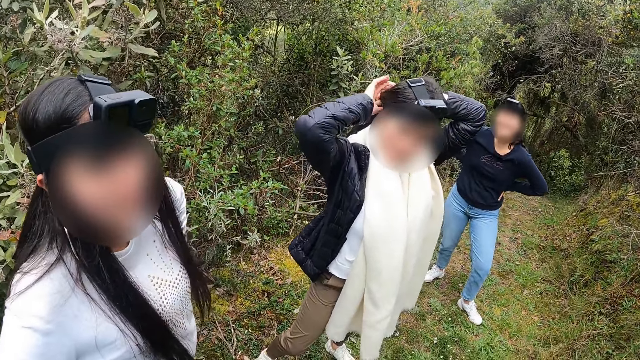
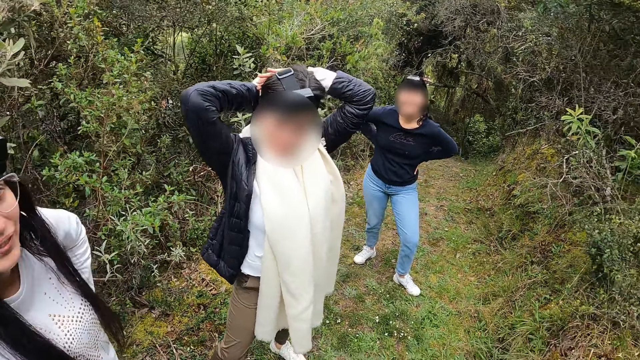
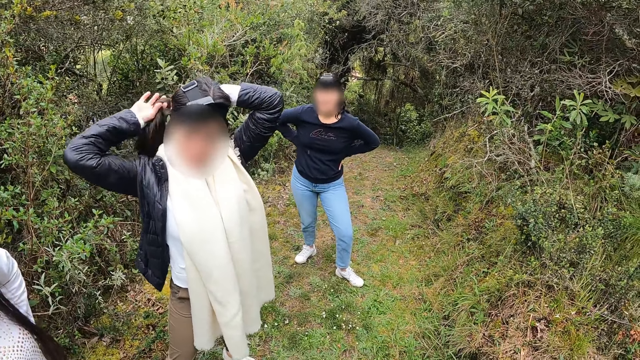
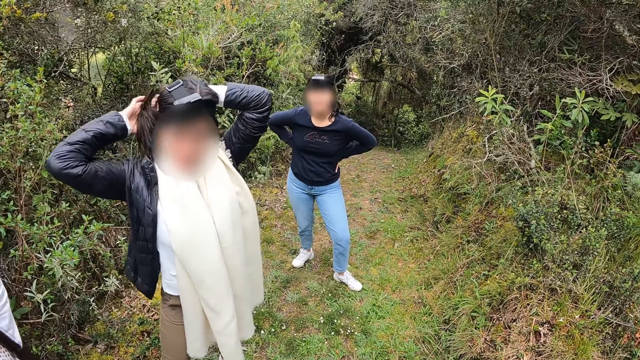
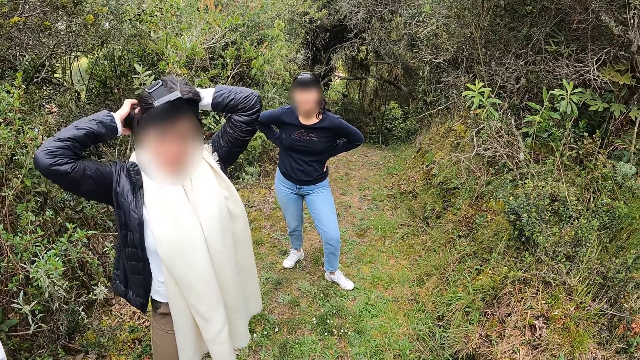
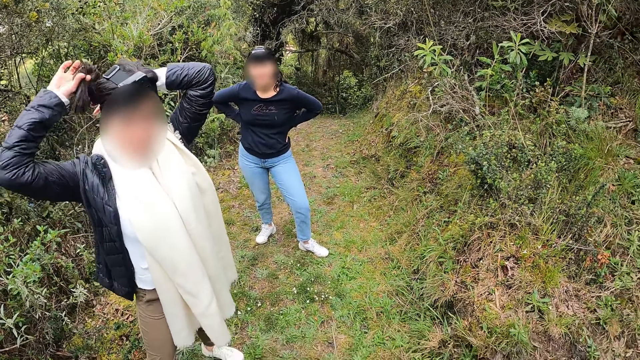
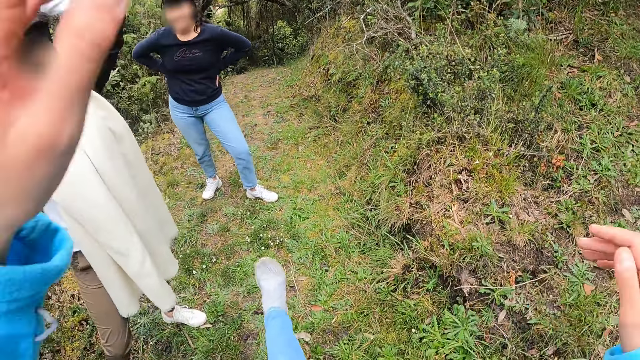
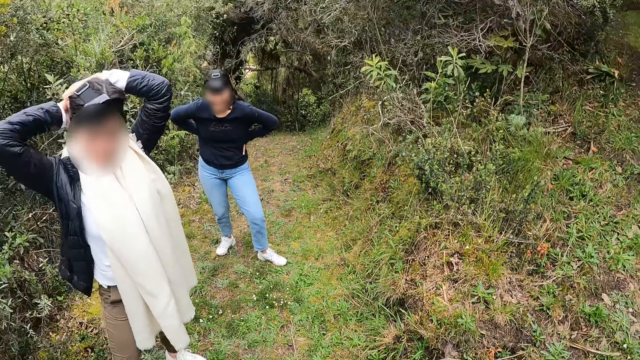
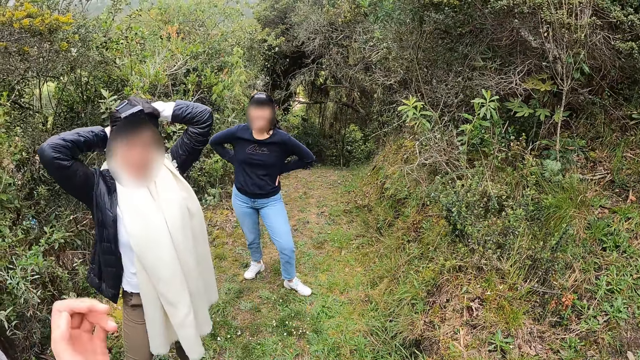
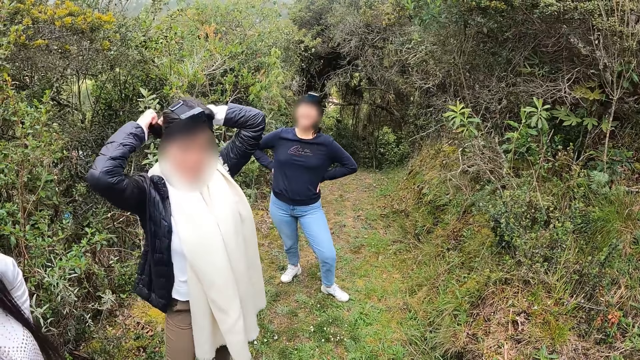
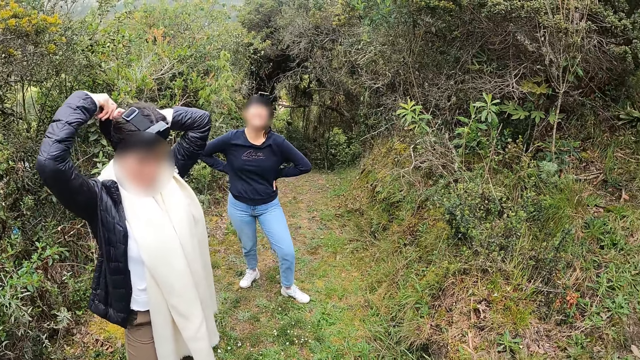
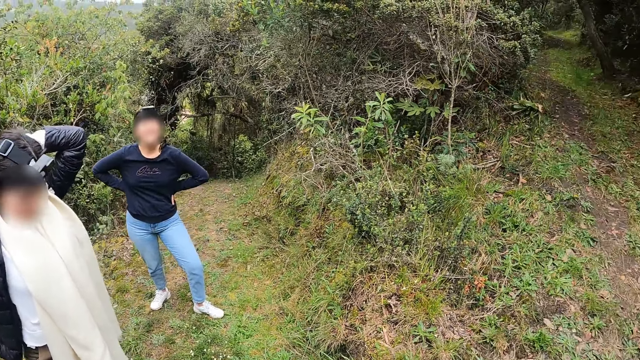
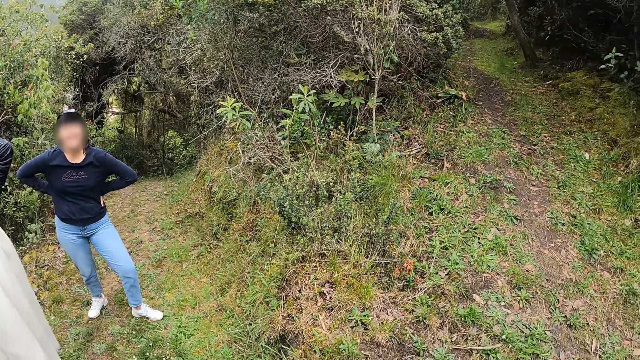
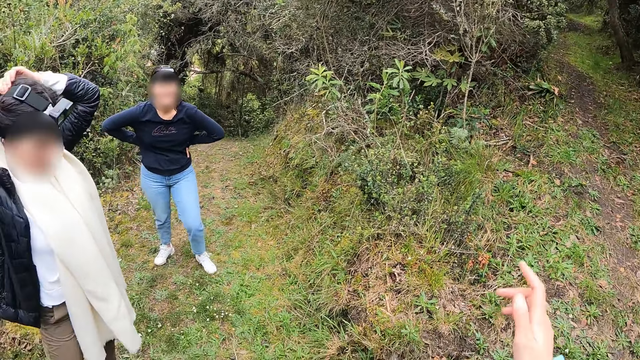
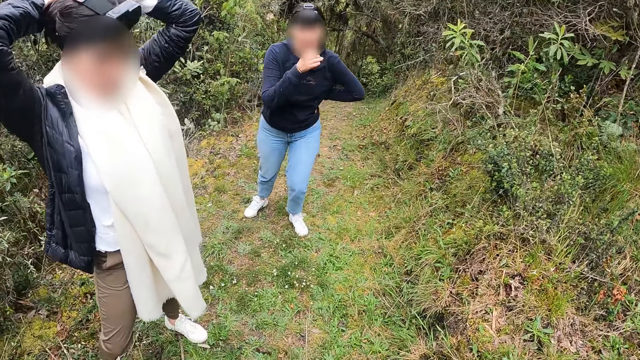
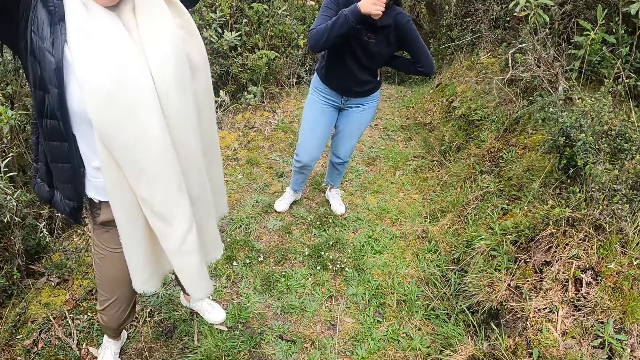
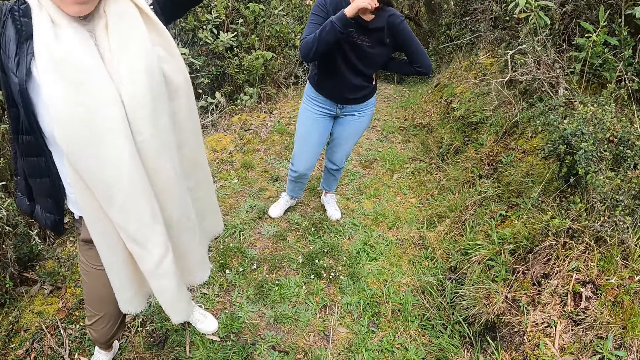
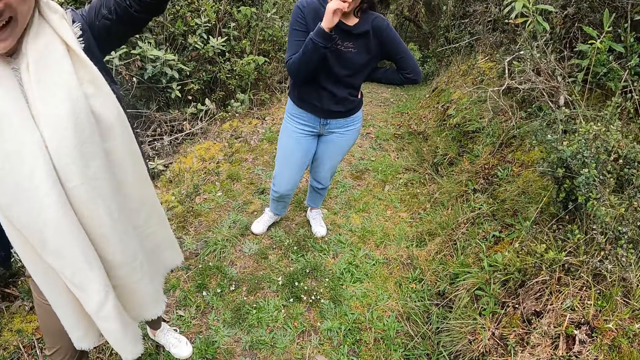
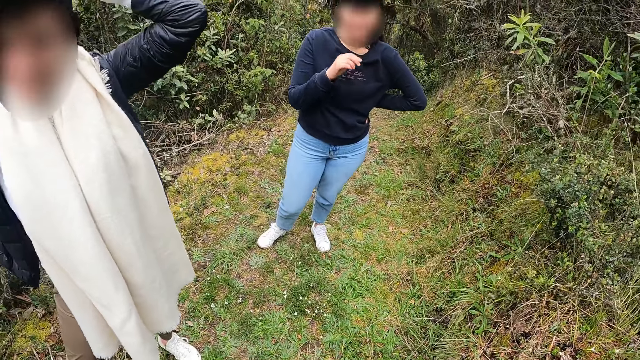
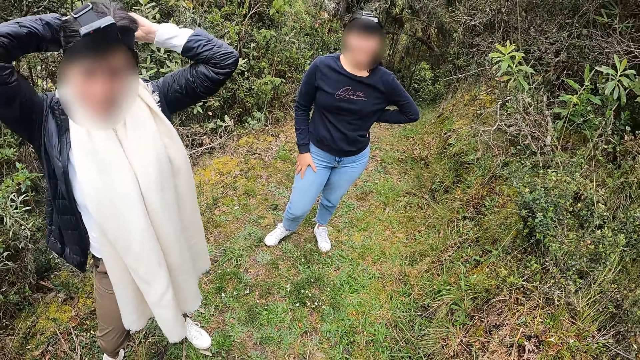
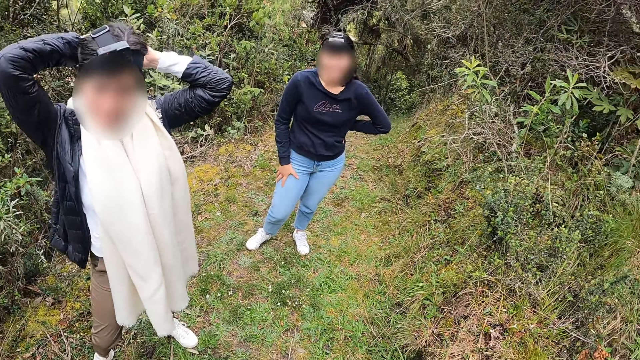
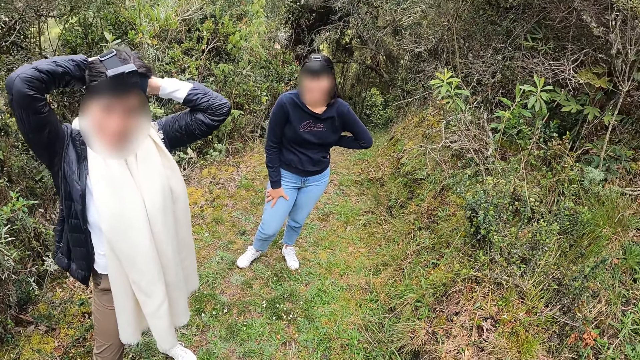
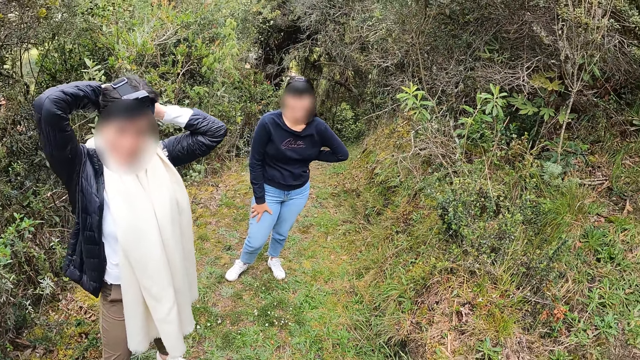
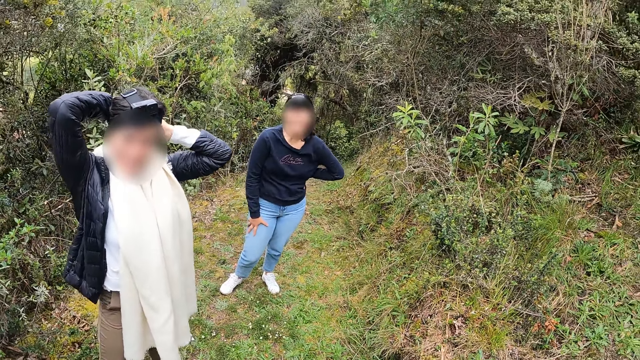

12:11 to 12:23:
The camera wearer converses with the group of people.

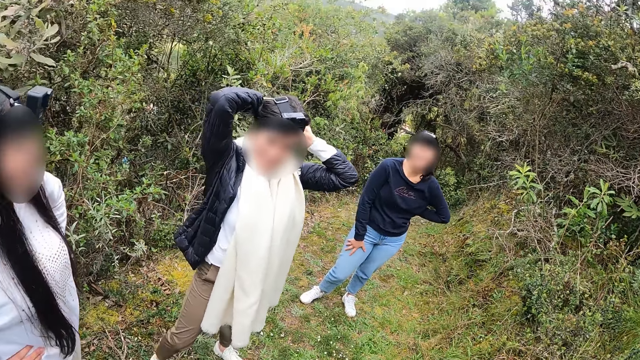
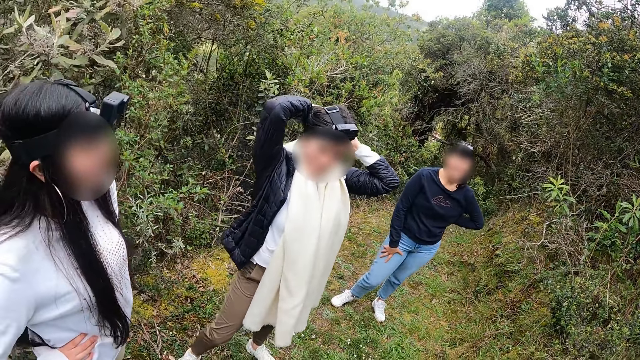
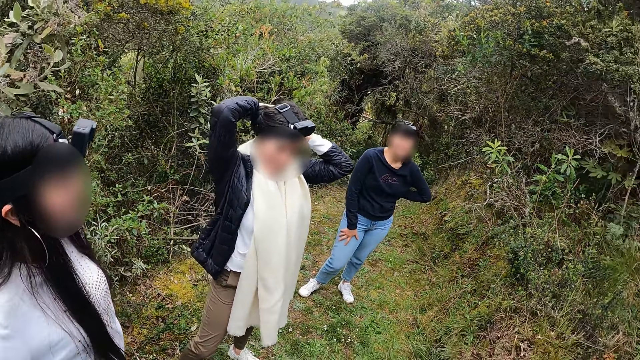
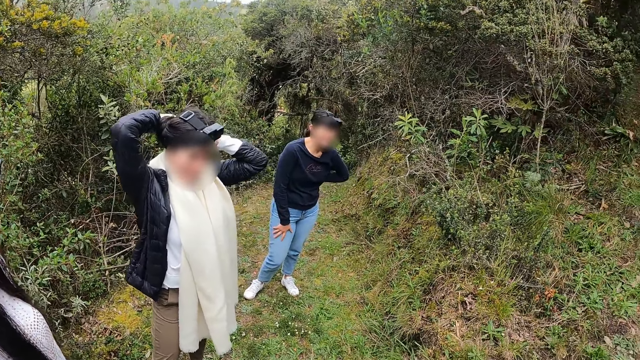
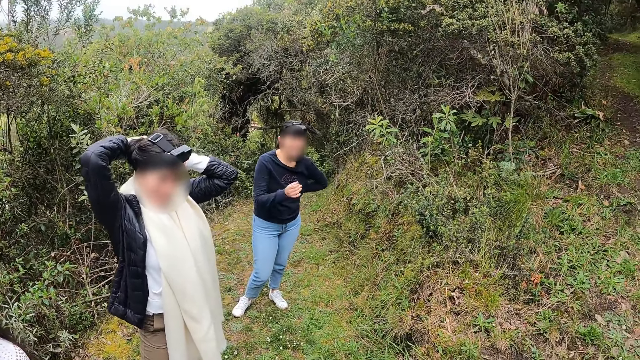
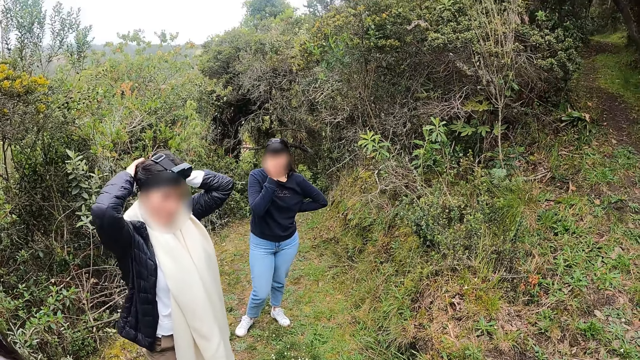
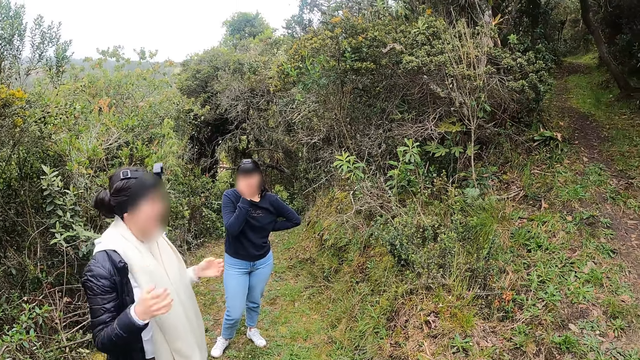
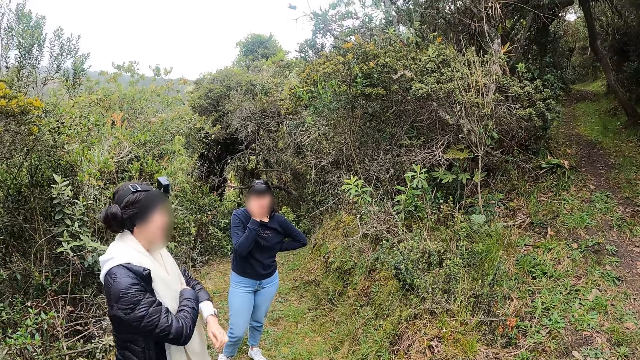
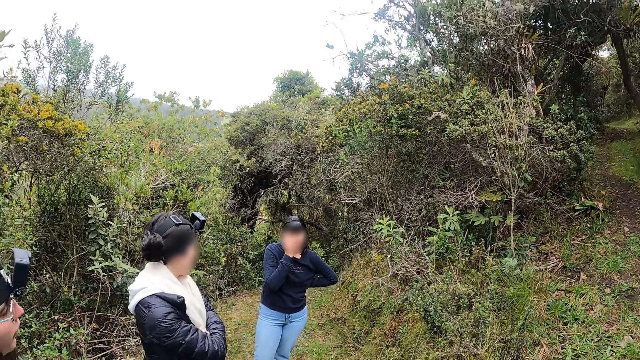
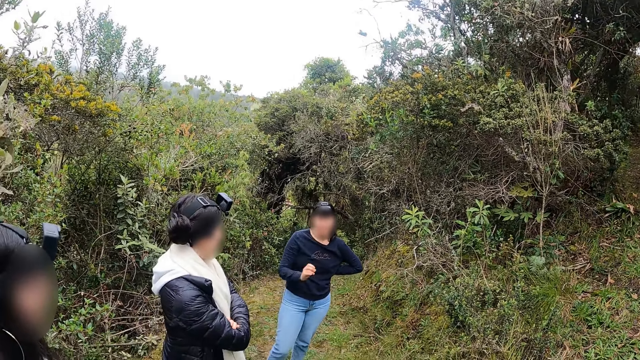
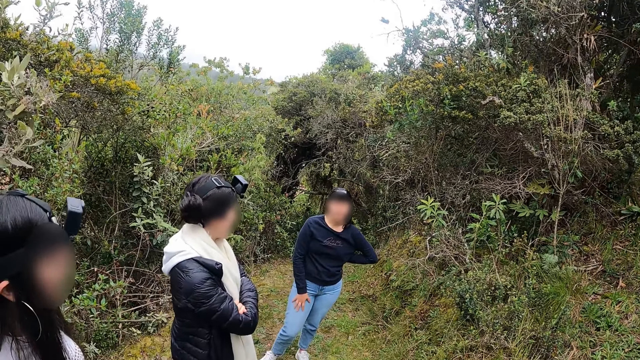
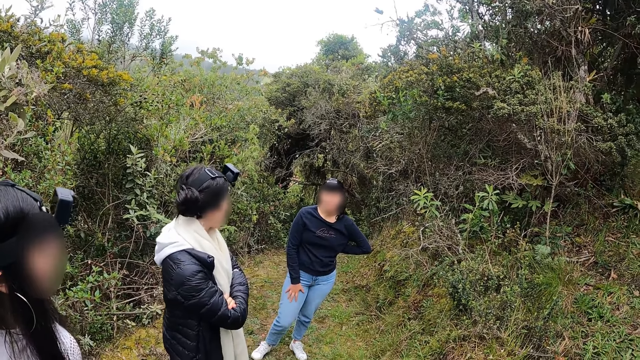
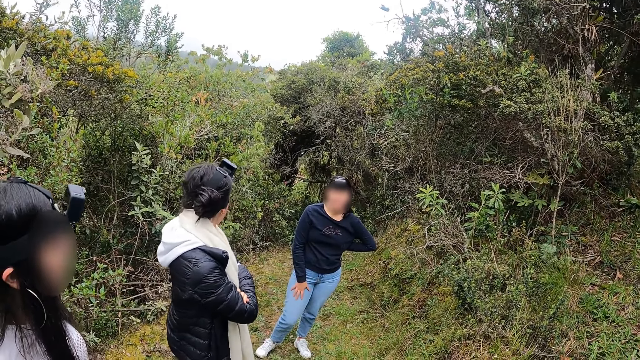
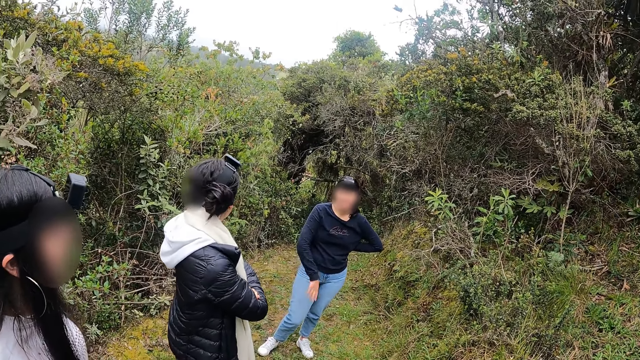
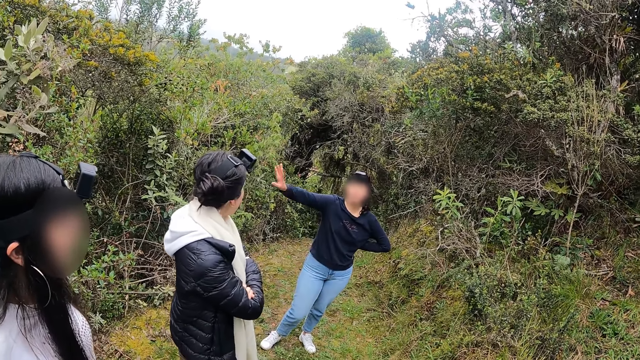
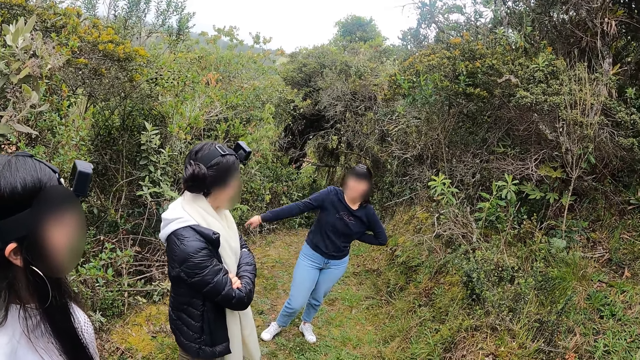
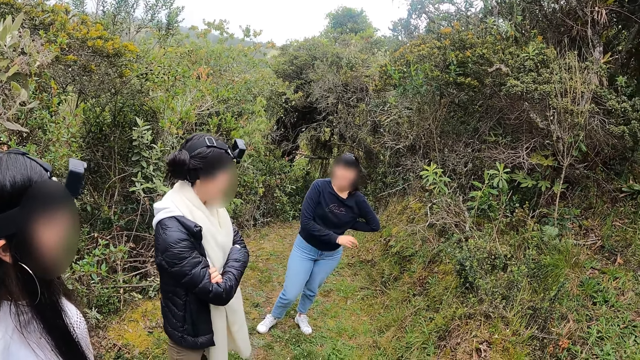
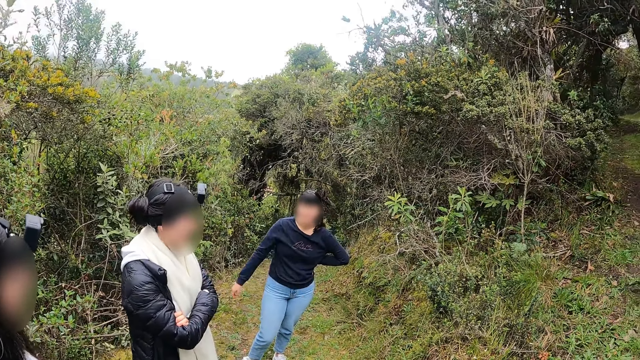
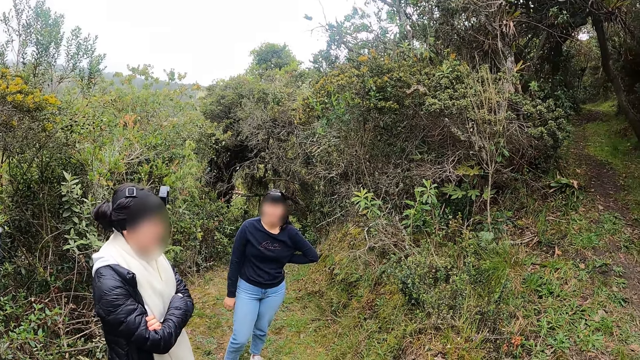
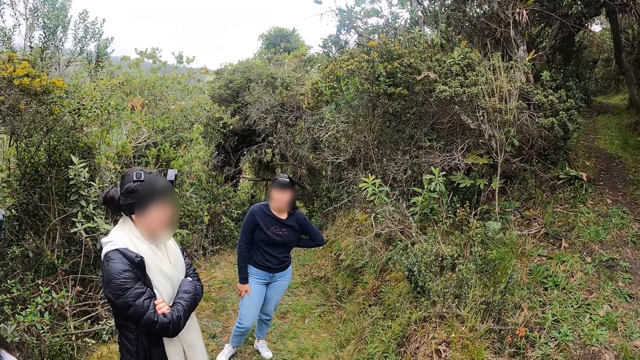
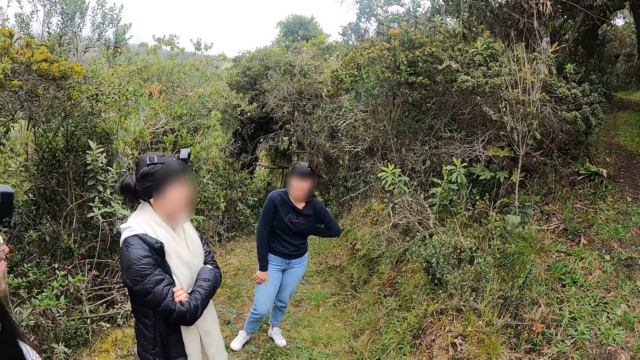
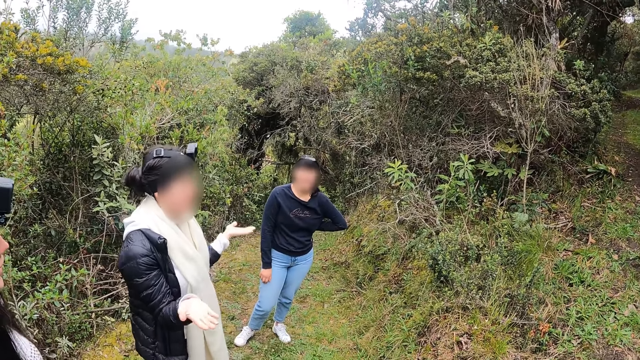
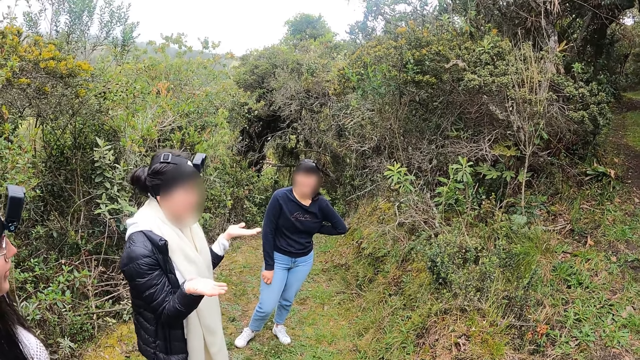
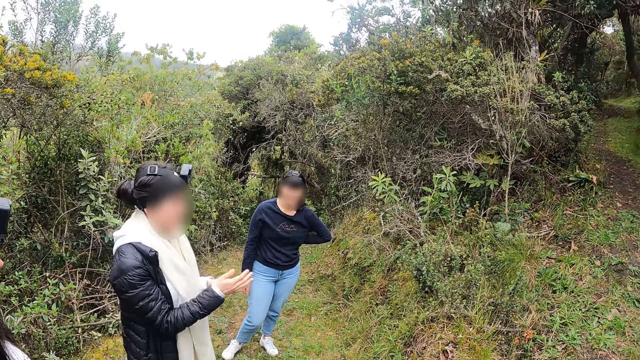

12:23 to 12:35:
The woman lowers her hands. The camera wearer converses with the group of people. The woman folds her hands. The camera wearer converses with the group of people.
